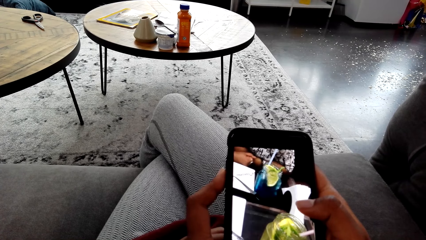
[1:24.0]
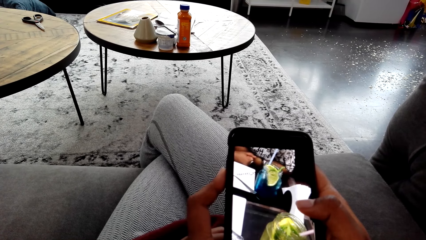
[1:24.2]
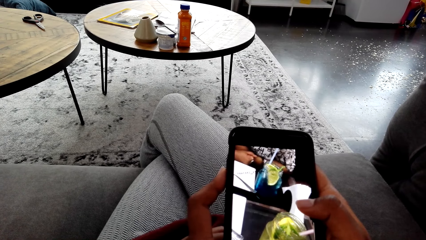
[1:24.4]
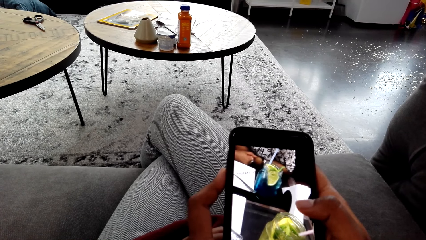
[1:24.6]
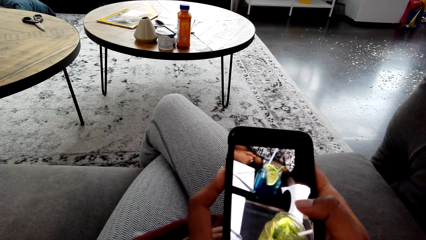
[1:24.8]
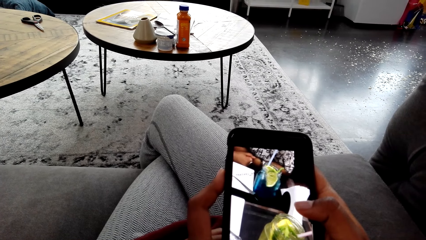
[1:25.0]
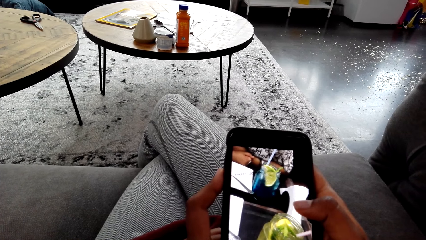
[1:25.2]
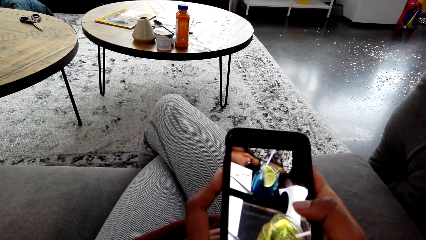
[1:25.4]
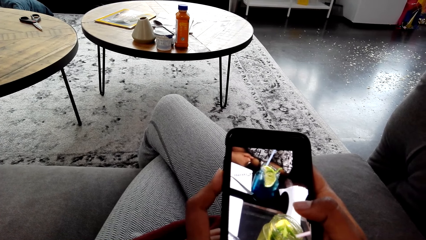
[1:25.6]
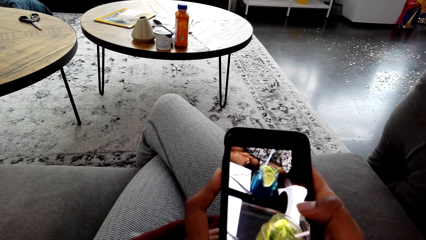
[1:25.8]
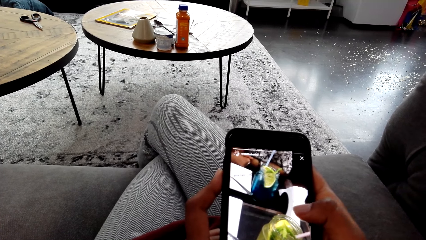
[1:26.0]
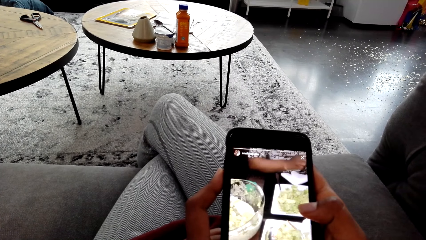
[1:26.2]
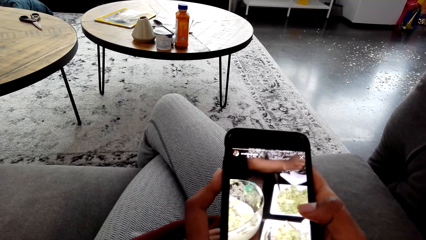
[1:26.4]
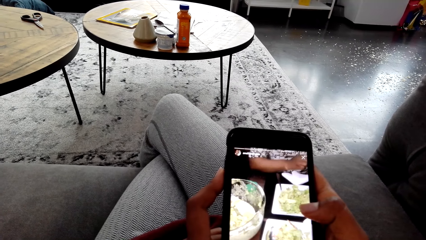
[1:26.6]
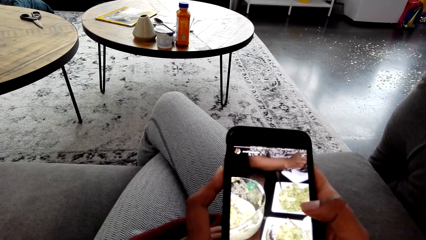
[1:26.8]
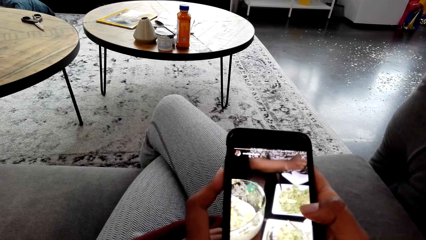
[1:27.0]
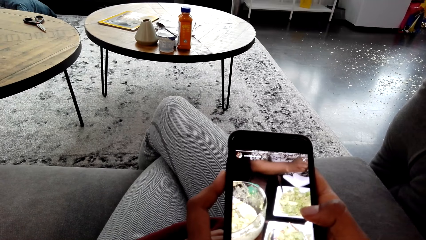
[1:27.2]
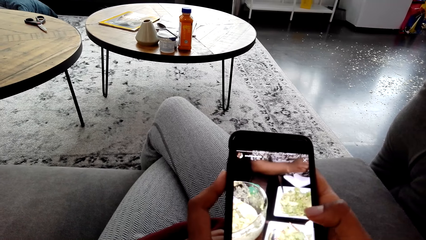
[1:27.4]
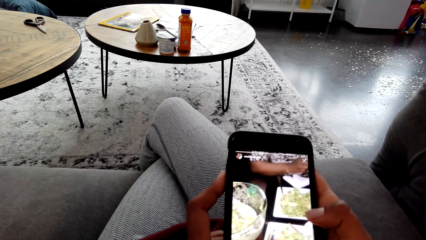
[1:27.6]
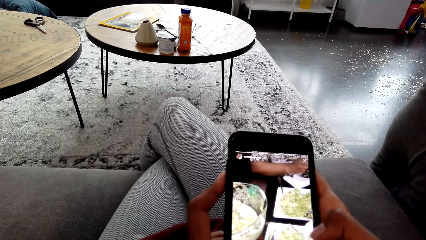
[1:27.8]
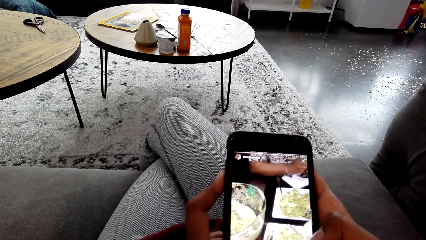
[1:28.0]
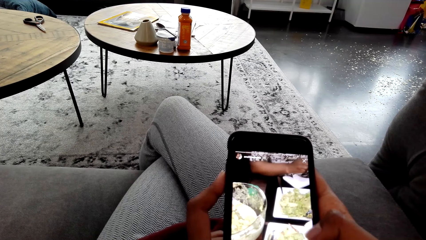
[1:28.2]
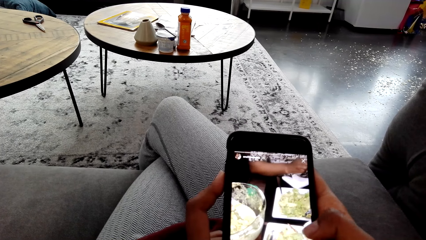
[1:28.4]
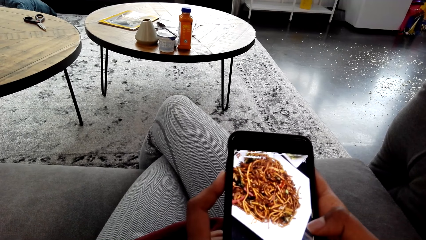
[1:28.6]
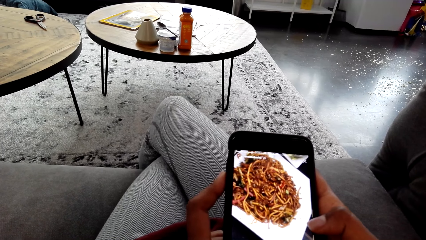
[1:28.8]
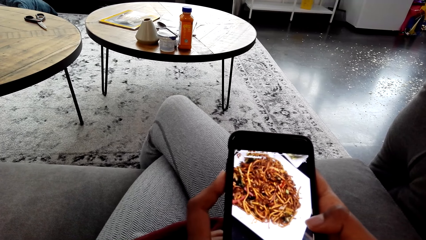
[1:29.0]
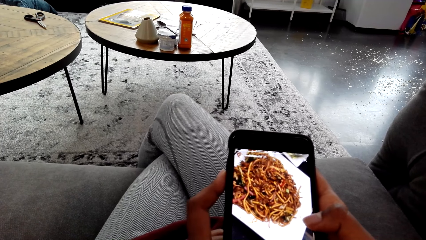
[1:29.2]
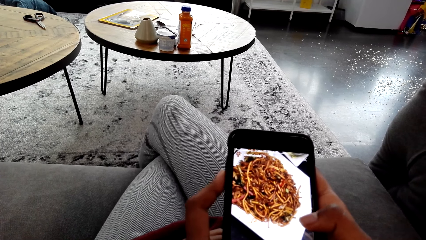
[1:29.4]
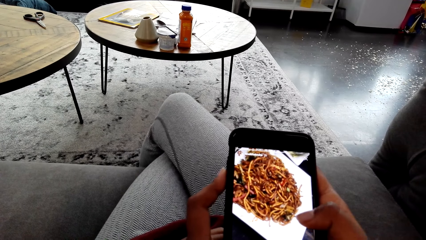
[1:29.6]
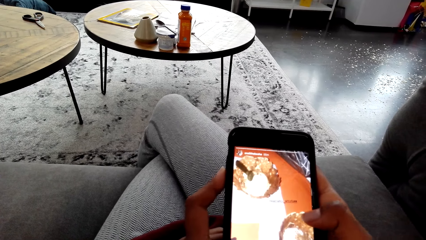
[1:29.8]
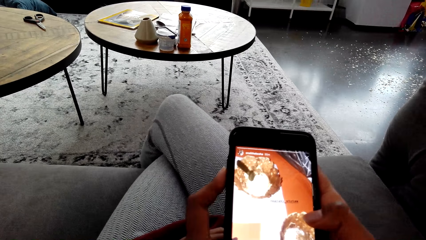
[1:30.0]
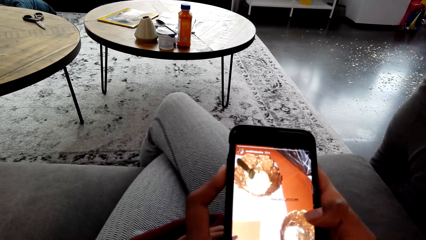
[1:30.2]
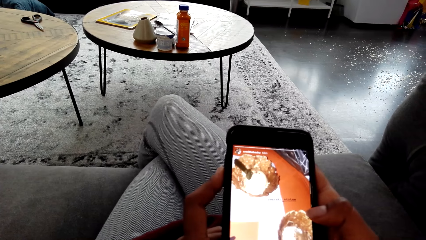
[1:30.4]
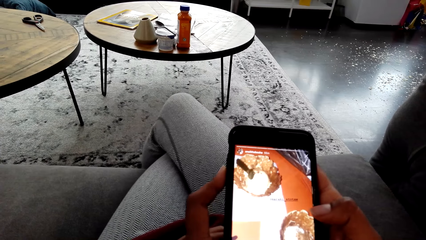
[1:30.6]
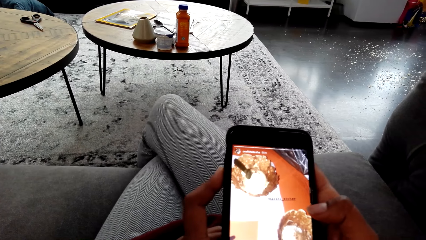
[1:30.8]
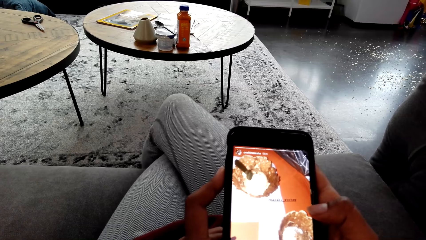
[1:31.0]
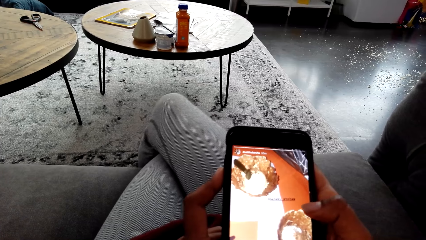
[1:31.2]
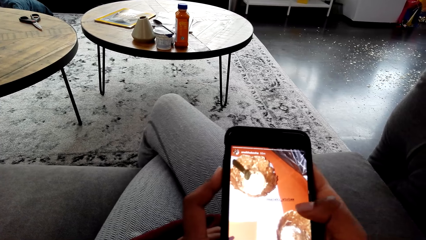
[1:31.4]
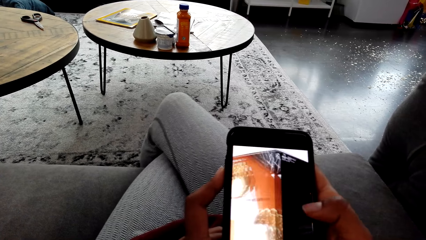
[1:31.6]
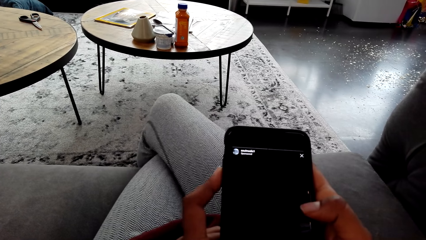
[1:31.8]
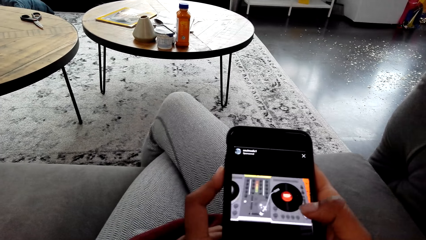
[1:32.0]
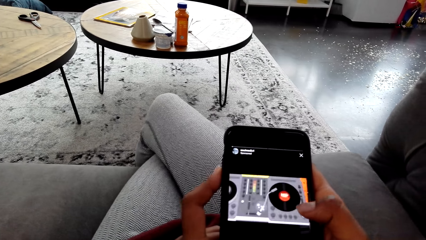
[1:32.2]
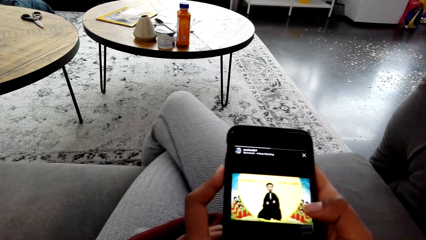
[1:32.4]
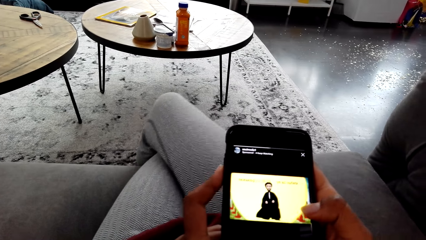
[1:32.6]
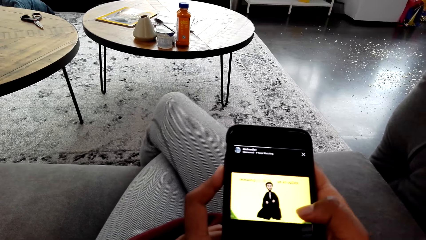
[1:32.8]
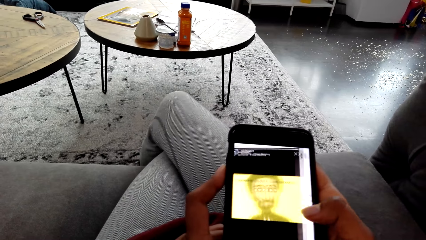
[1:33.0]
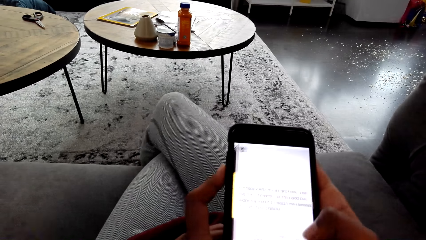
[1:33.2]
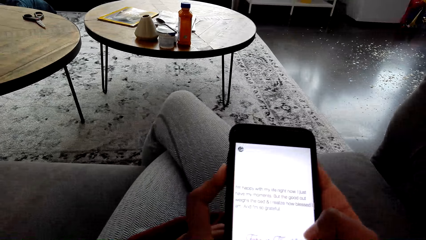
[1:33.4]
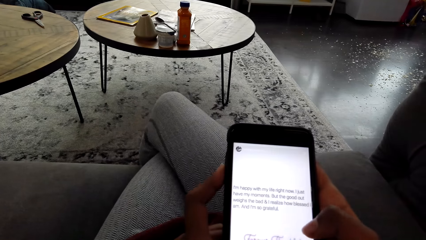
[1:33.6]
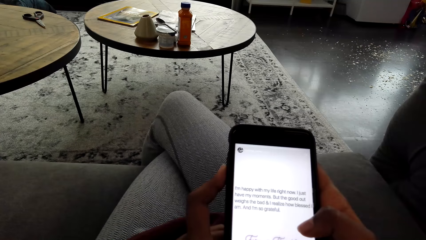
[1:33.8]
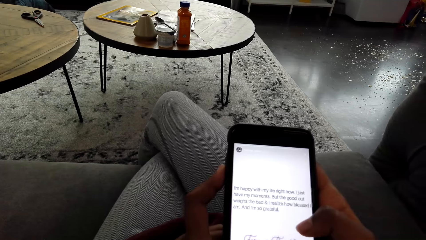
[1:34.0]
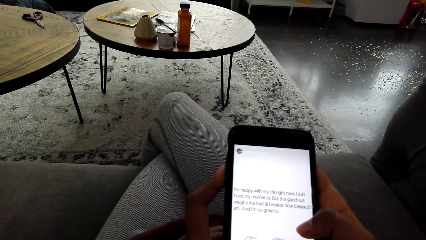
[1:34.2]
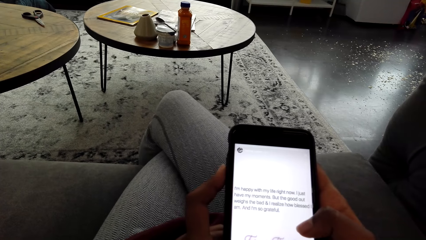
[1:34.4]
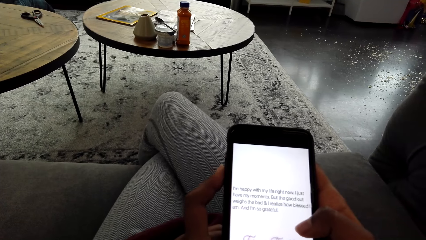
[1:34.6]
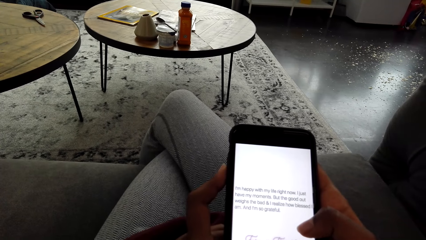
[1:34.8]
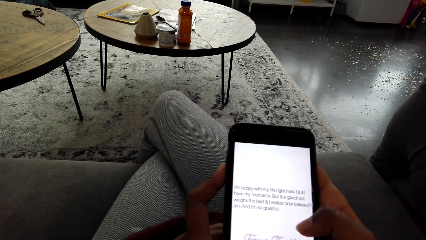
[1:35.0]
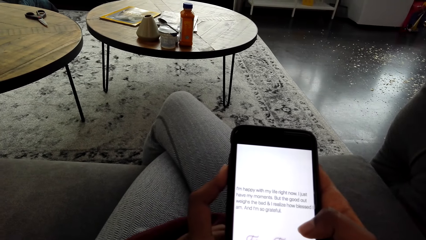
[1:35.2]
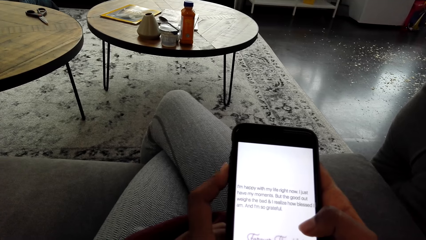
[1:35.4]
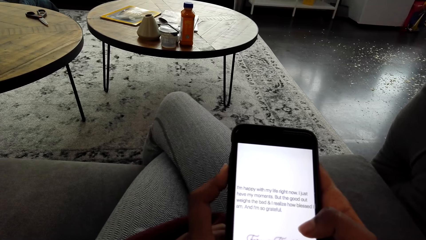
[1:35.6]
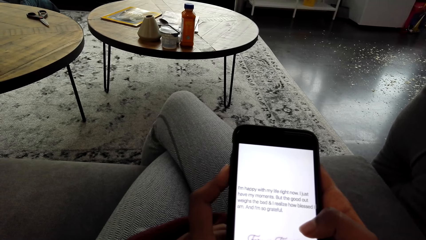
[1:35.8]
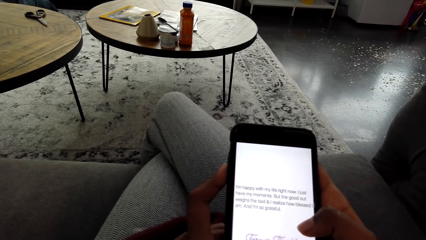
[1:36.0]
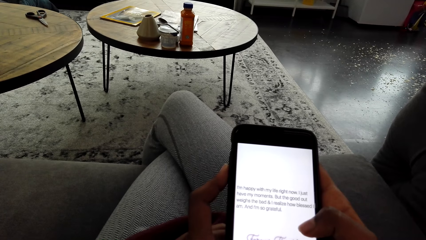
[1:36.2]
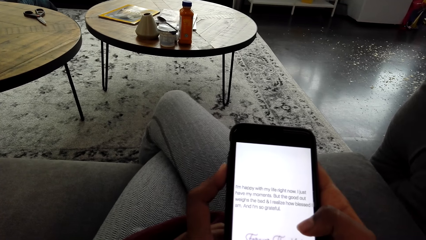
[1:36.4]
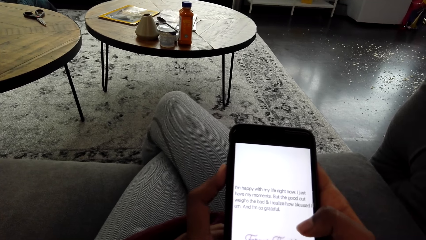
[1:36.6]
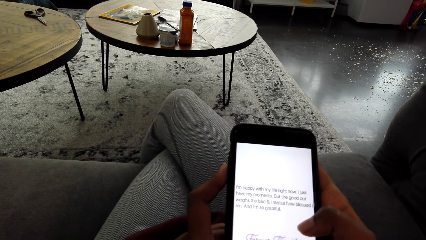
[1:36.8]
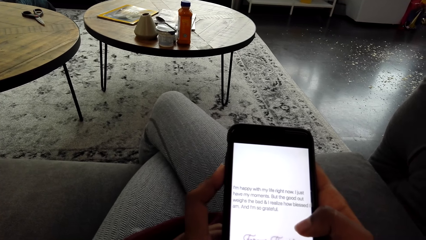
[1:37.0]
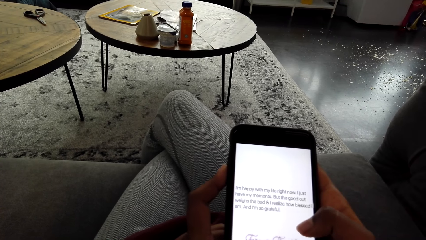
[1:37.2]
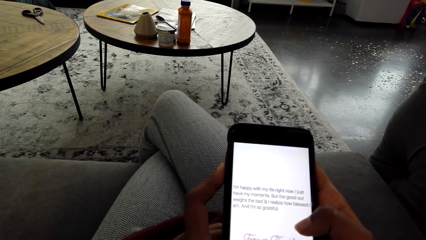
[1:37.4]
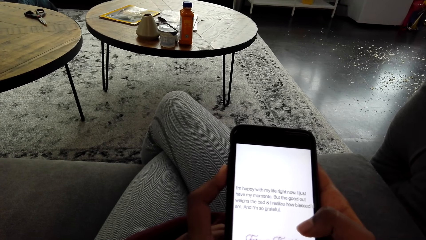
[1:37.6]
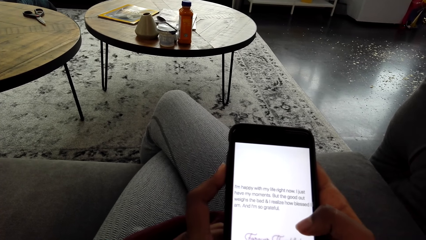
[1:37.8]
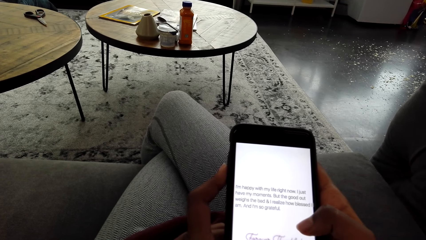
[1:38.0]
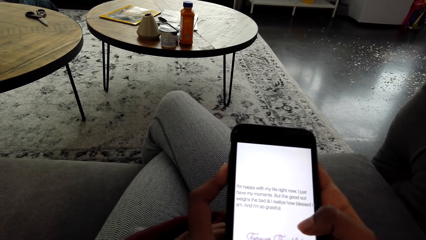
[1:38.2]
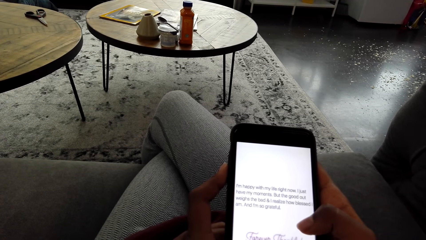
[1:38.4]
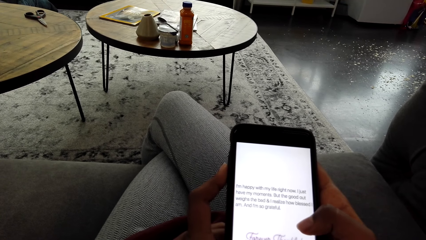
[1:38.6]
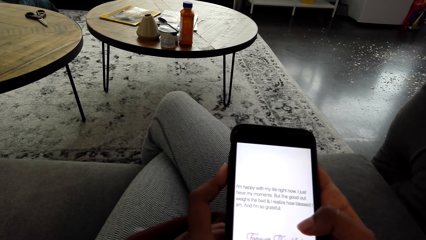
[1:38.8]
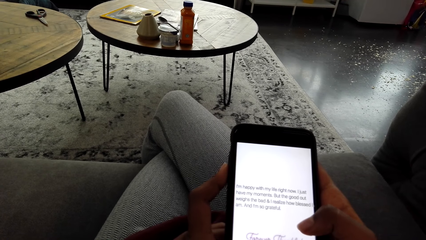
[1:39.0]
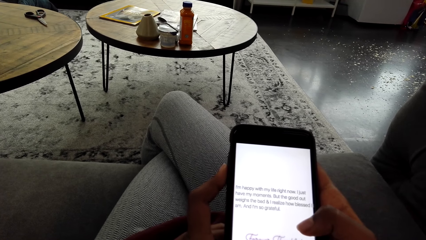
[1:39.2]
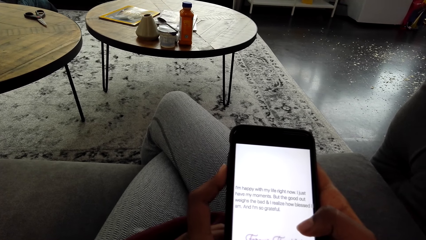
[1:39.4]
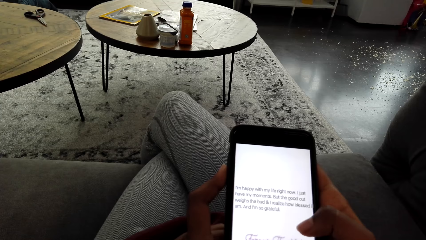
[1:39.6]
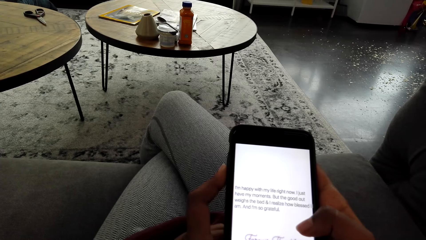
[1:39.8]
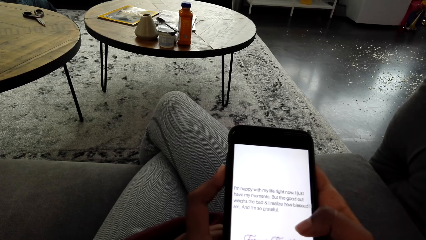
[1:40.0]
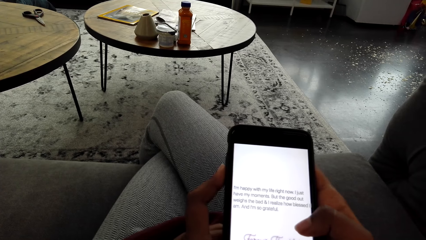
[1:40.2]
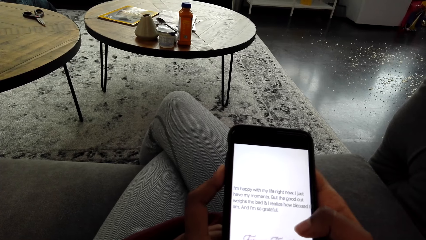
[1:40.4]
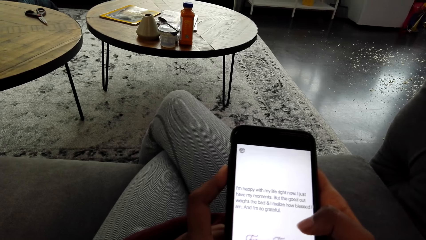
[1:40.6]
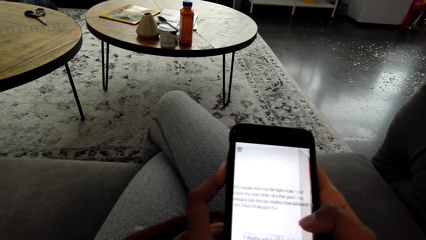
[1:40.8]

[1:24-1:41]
The camera wearer presses her phone. They scroll through the phone. They stare at the phone. They press the phone. They stare at the phone. They press the phone. They stare at the phone.
